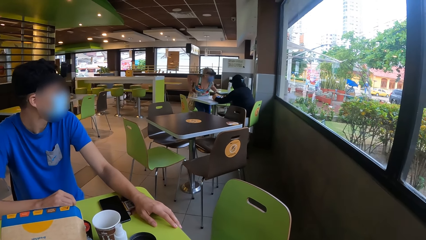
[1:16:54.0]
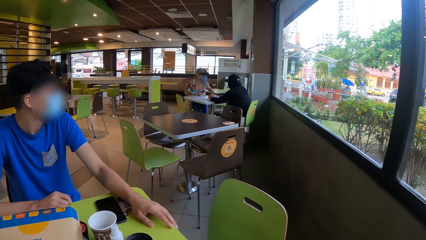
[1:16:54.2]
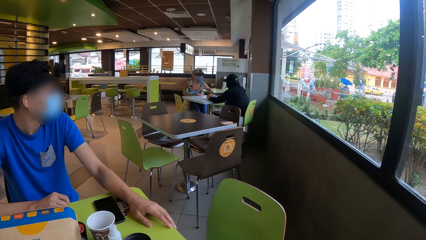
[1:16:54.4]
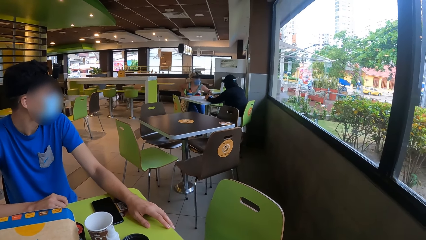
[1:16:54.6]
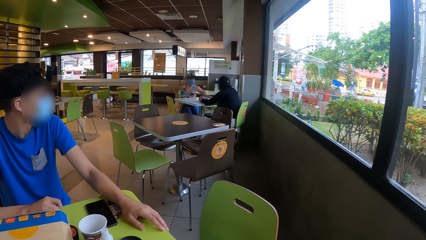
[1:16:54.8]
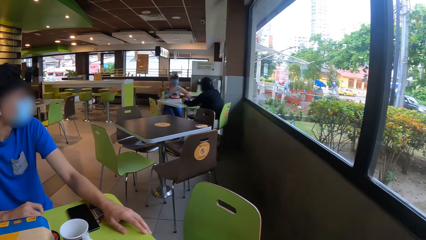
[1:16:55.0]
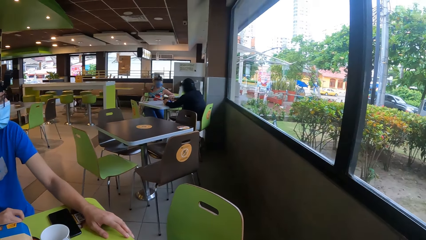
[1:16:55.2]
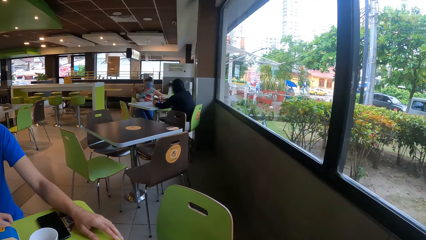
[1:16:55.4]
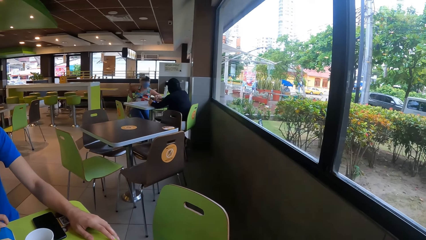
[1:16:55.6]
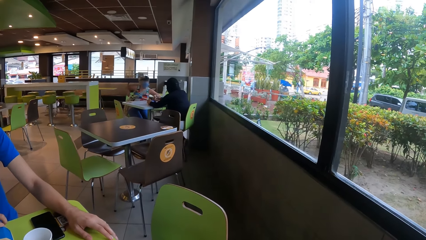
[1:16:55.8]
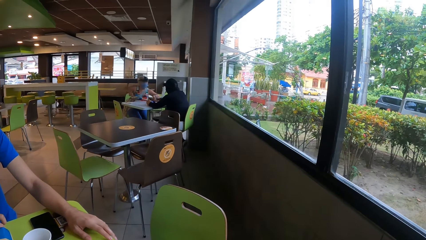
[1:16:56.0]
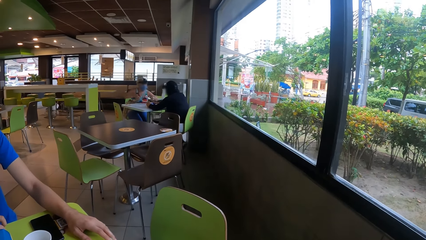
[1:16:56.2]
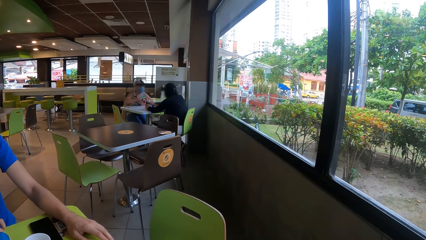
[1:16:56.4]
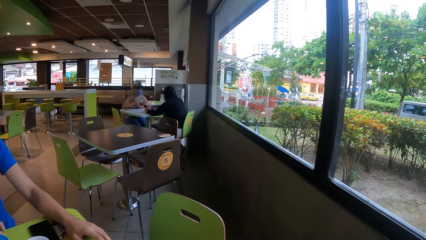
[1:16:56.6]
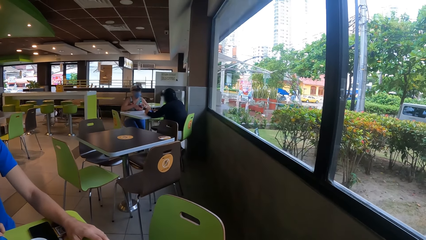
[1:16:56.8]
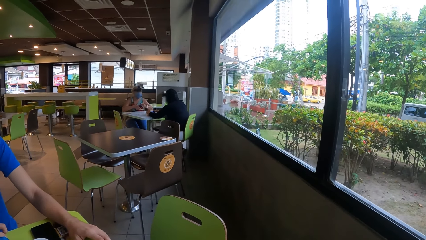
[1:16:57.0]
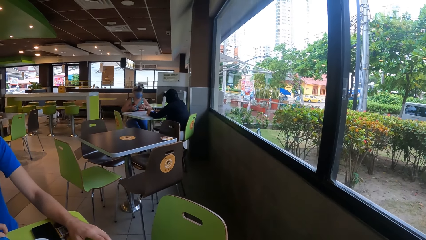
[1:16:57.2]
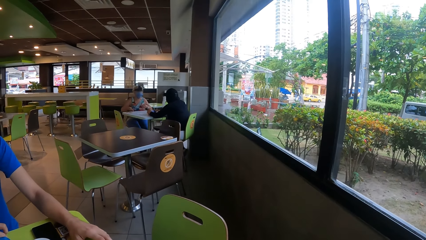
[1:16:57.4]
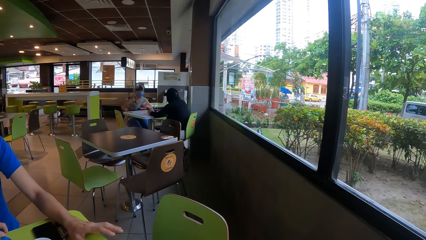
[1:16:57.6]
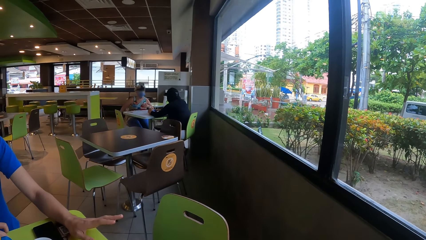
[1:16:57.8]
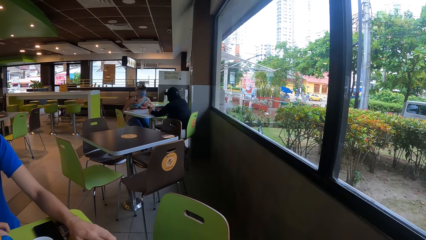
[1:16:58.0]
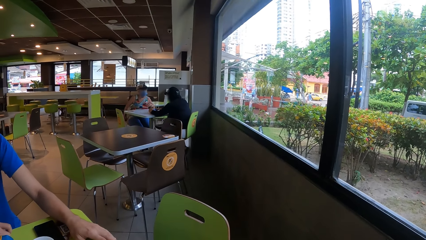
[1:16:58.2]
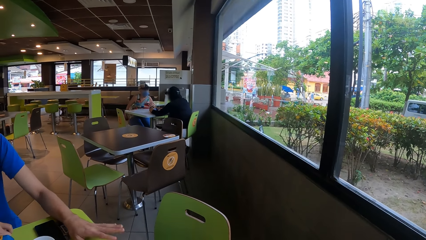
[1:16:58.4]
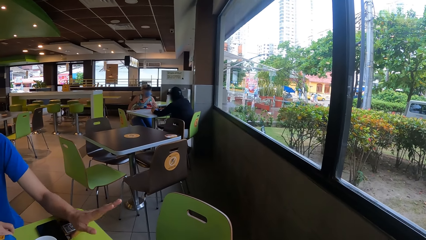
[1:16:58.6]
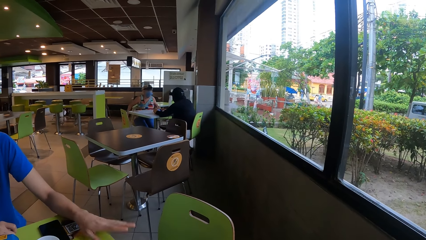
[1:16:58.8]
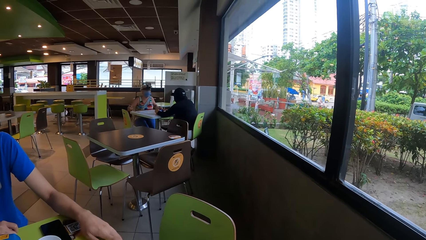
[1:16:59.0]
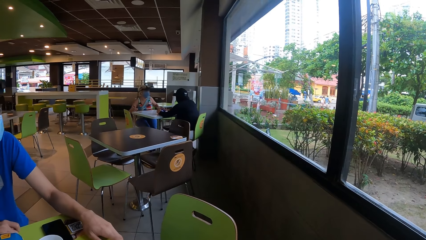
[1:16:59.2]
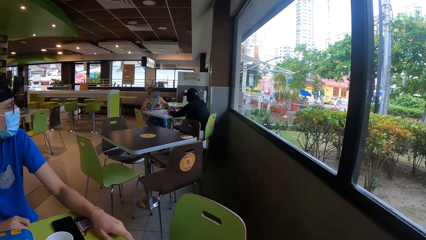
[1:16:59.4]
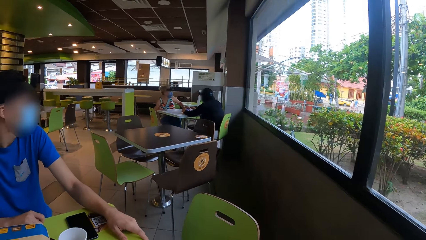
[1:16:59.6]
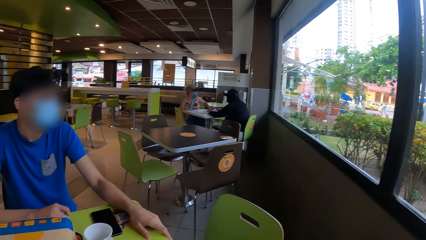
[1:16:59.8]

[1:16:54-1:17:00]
The camera wearer looks around the restaurant room. A man puts the phone on the table. The man does the hand gesture.

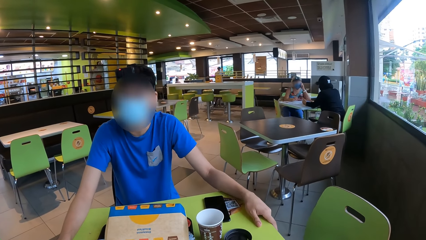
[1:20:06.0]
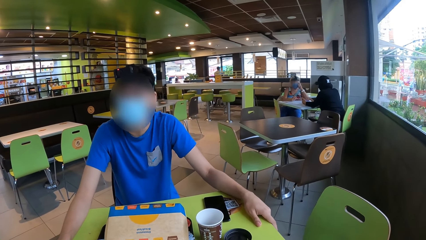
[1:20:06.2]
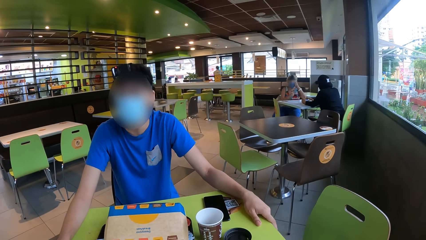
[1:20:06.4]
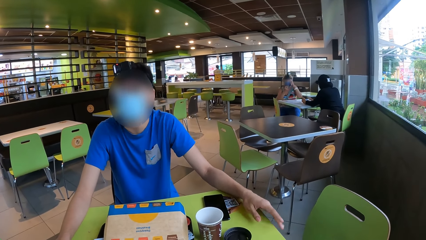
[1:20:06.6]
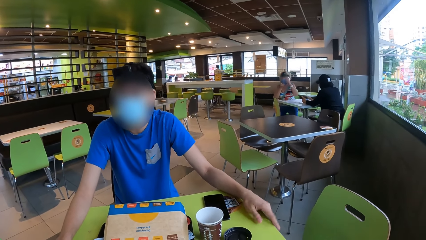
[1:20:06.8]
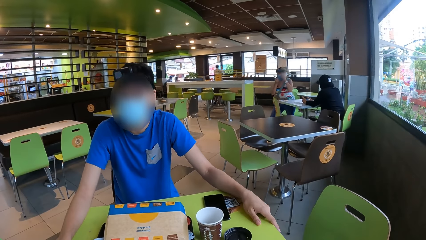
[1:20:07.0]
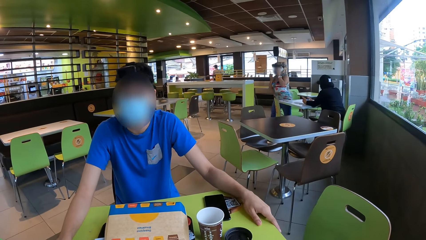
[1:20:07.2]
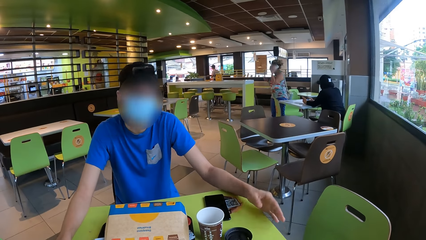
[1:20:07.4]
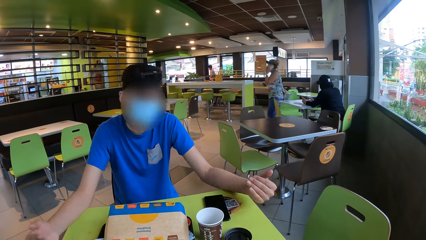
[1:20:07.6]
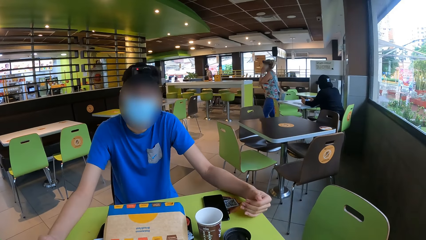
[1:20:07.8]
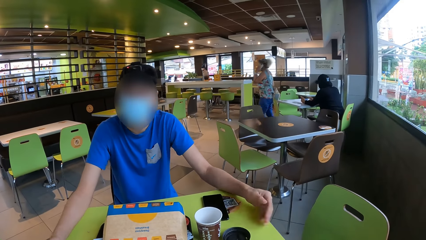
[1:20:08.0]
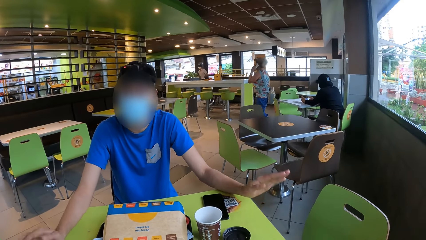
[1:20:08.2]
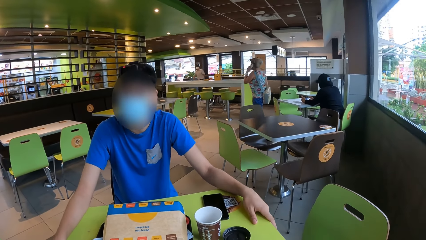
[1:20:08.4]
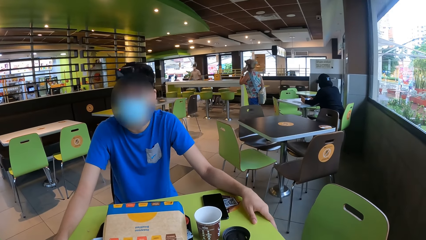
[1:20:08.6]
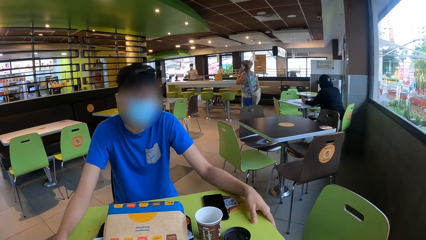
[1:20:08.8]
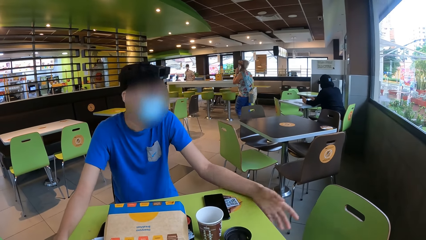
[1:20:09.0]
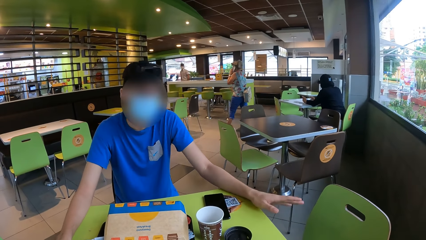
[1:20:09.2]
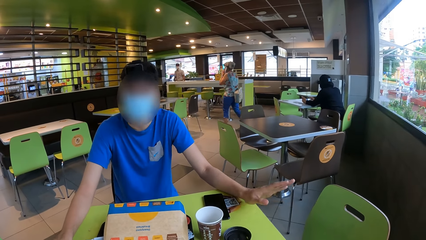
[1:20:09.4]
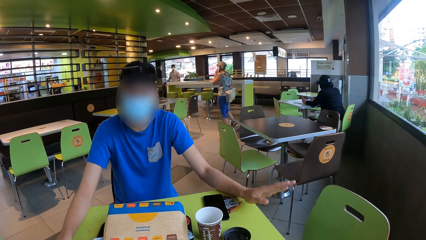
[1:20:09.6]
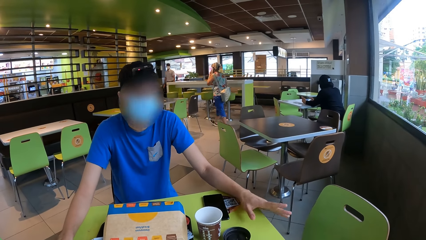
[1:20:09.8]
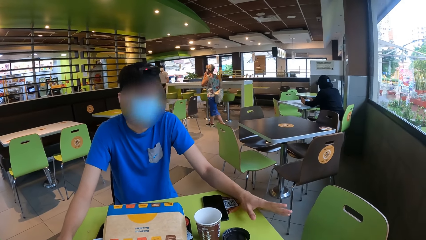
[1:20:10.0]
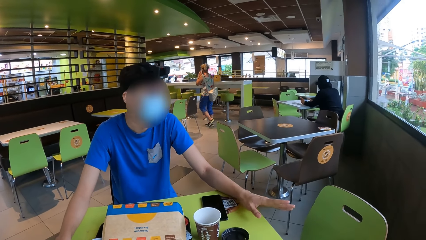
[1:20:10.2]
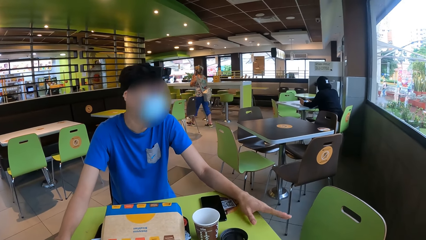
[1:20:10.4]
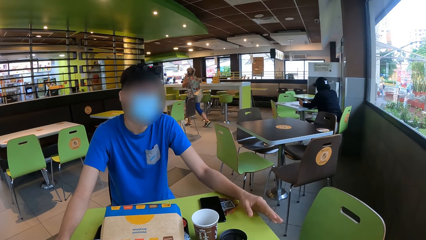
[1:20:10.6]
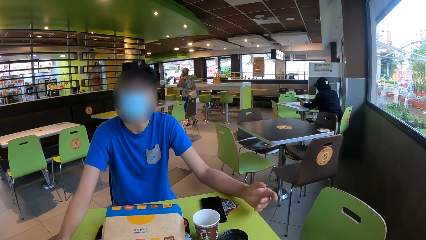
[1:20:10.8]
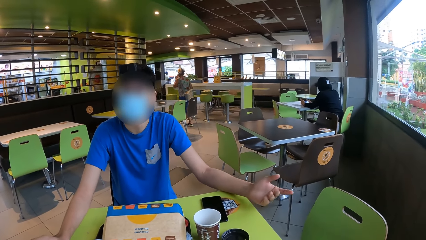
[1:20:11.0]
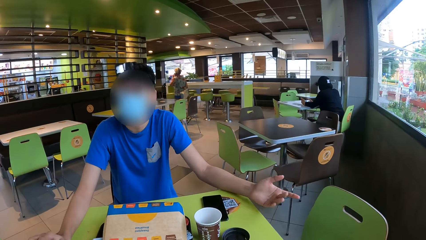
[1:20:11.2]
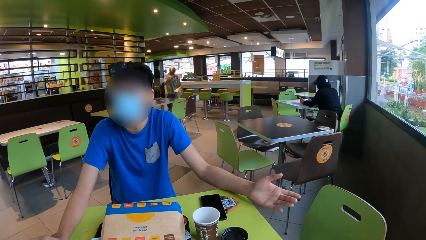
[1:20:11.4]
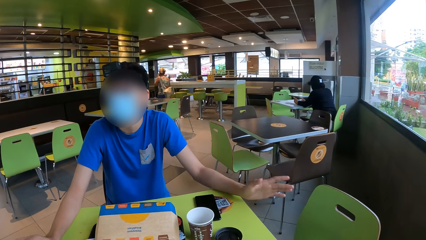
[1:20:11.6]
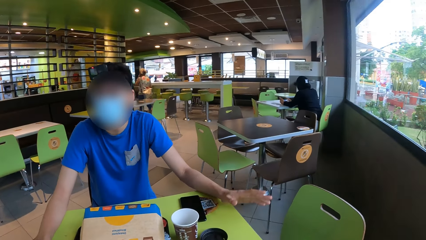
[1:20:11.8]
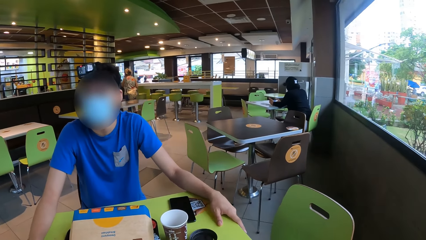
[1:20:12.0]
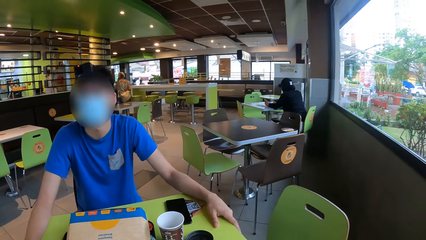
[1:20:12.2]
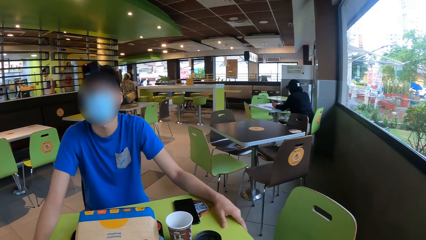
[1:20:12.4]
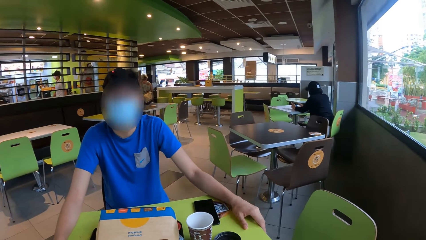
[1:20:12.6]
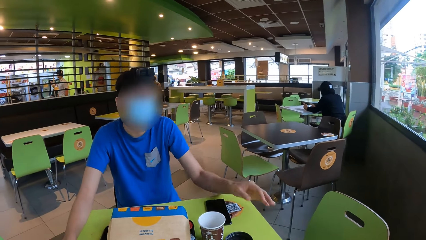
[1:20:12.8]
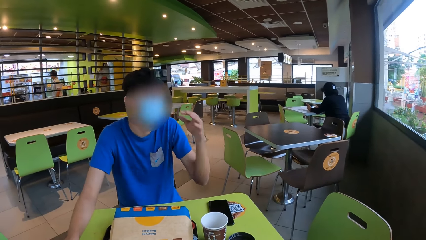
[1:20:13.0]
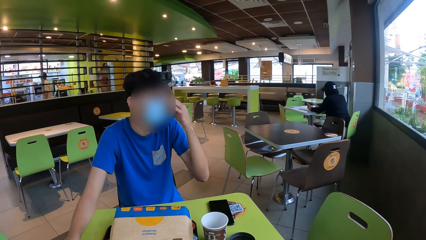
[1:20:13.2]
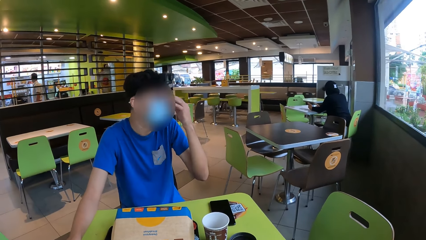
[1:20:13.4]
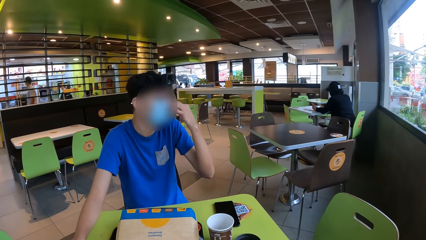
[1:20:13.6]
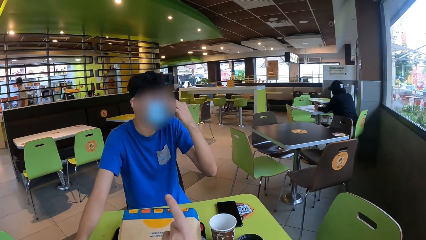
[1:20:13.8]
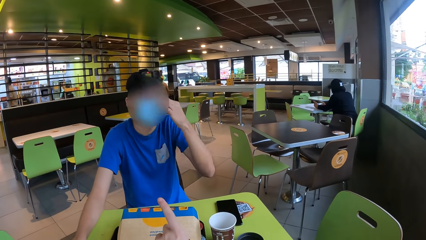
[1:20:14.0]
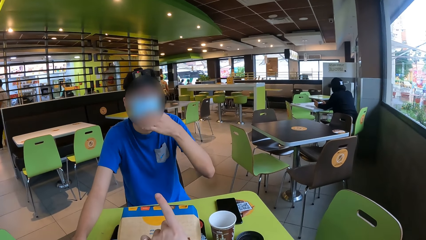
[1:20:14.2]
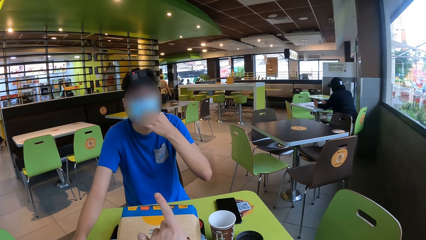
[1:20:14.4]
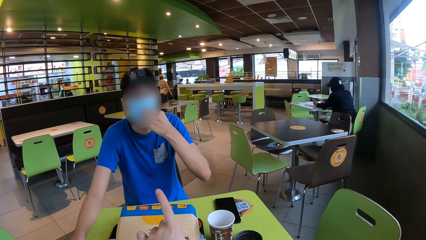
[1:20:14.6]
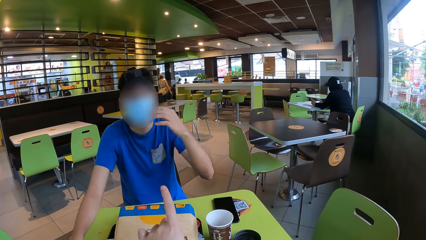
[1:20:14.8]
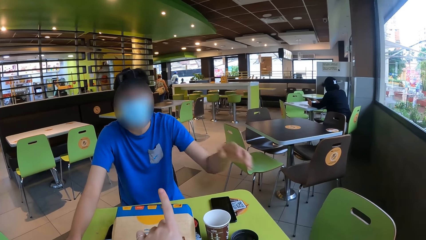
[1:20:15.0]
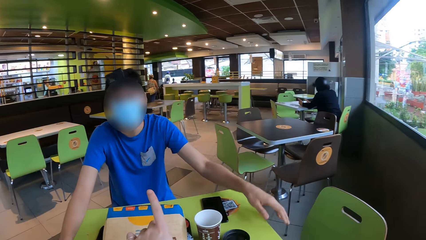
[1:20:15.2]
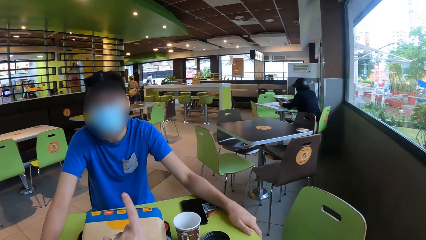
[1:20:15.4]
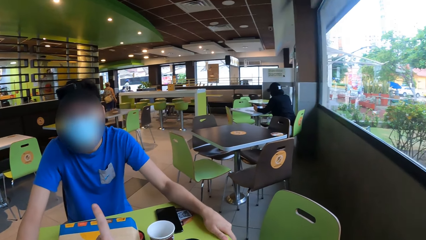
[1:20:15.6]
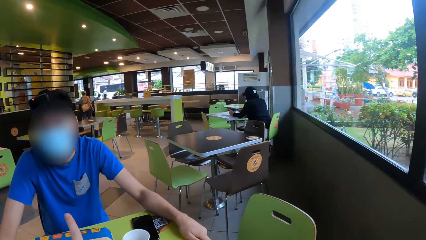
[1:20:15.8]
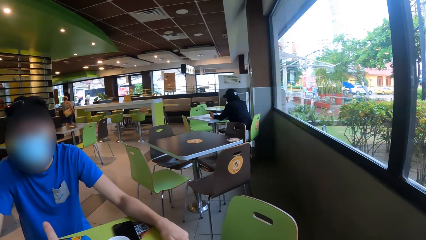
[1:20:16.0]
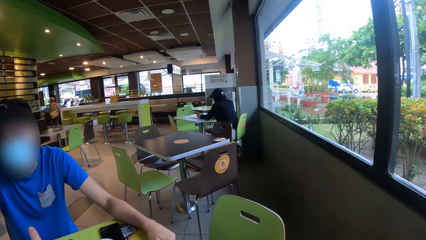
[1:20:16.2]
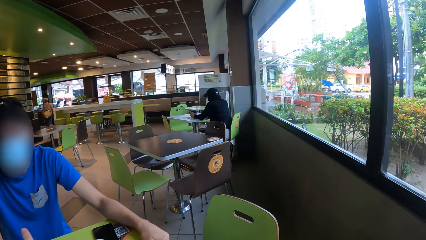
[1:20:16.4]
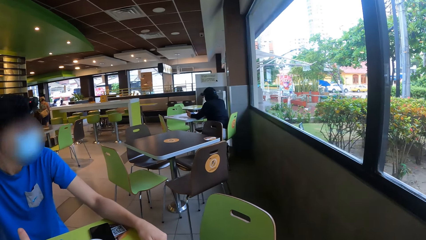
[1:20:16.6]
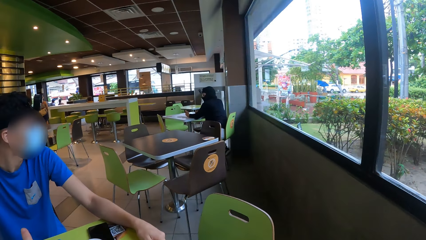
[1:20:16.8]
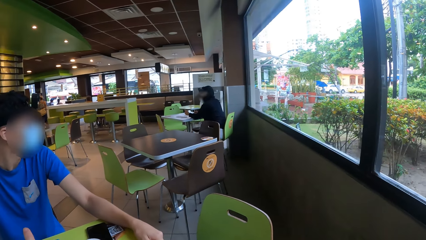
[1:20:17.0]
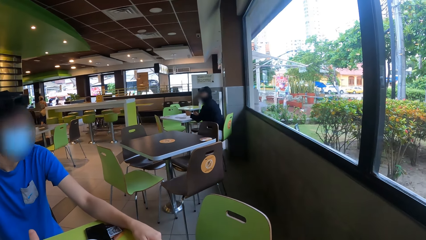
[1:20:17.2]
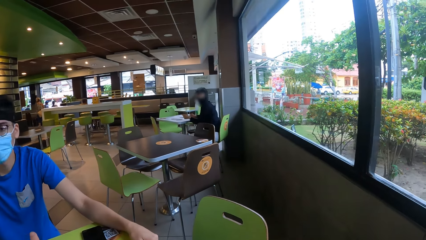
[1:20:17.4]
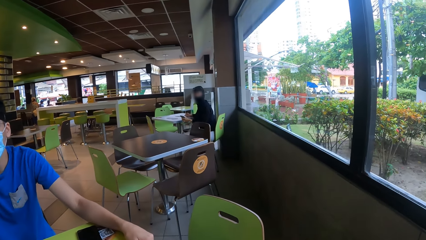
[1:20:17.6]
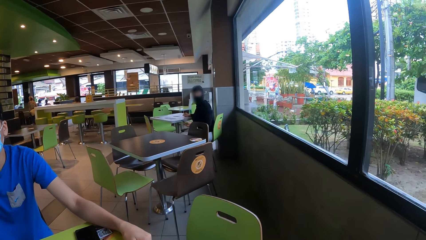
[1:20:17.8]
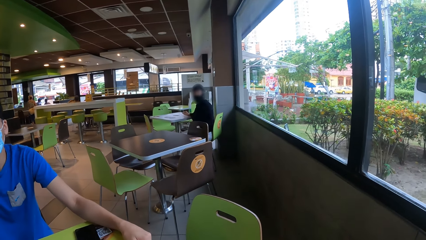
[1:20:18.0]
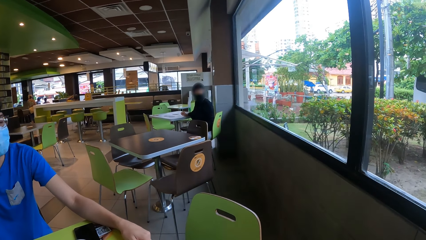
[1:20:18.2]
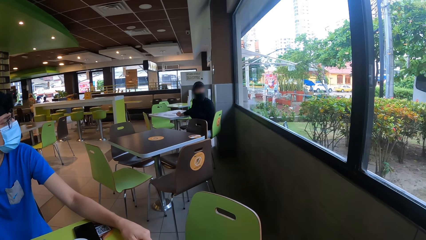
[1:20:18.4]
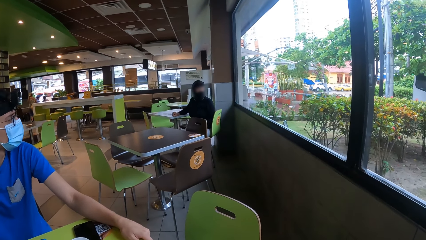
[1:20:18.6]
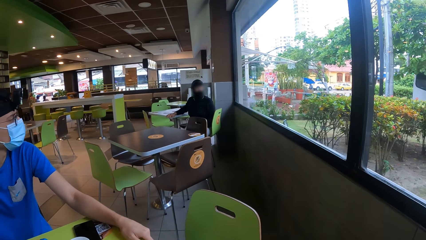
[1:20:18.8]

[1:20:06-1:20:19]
A person stands up. Another person holds the mask. The camera wearer does a hand gesture. They point at the other person. They look around the restaurant room. A man looks around.
